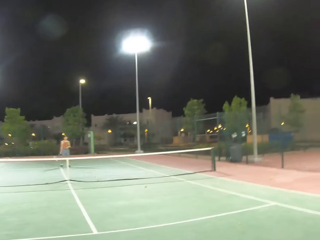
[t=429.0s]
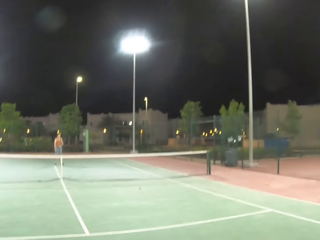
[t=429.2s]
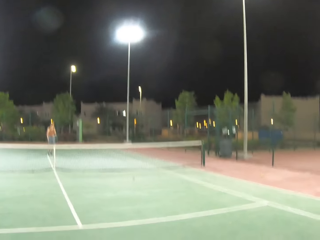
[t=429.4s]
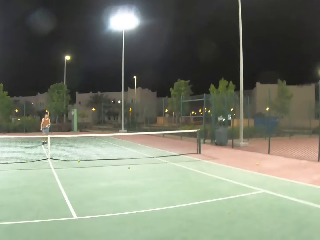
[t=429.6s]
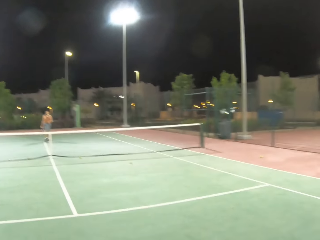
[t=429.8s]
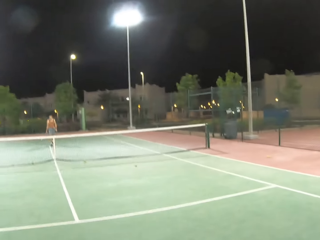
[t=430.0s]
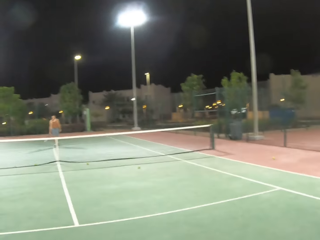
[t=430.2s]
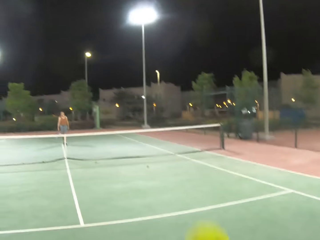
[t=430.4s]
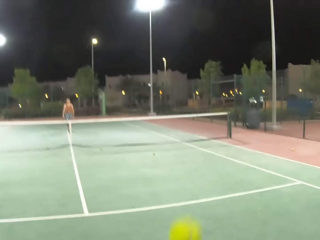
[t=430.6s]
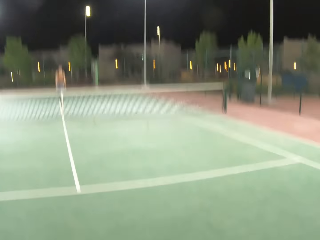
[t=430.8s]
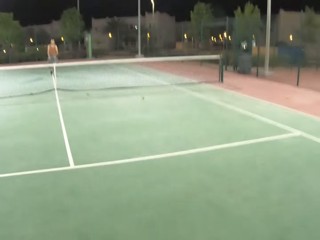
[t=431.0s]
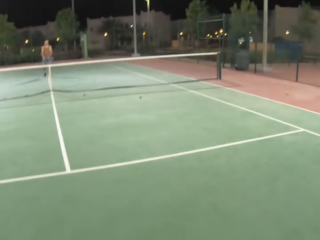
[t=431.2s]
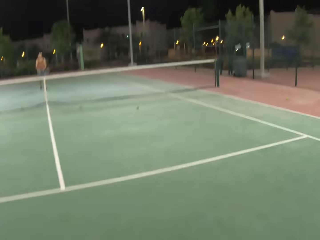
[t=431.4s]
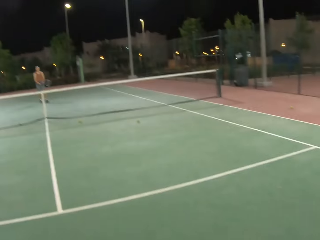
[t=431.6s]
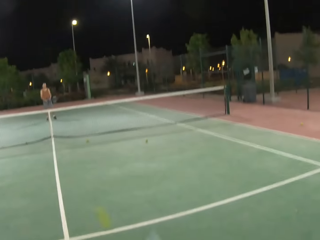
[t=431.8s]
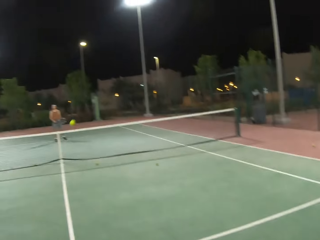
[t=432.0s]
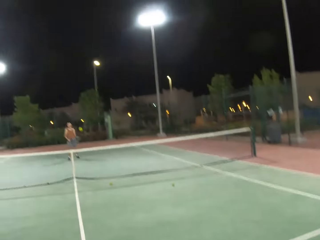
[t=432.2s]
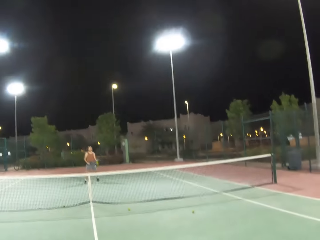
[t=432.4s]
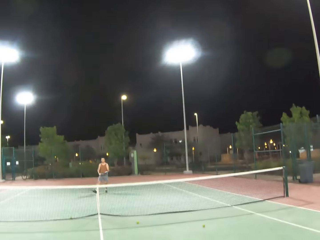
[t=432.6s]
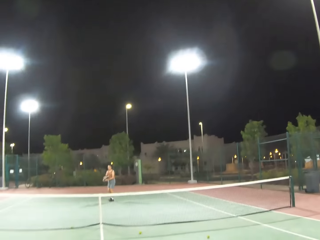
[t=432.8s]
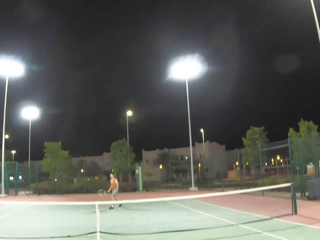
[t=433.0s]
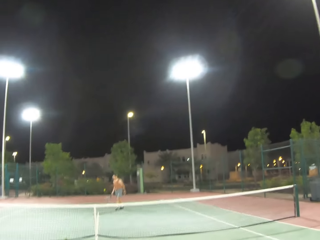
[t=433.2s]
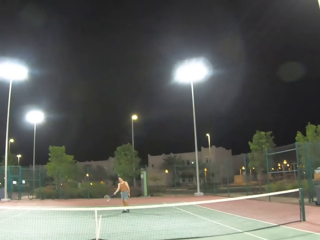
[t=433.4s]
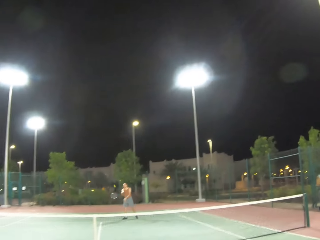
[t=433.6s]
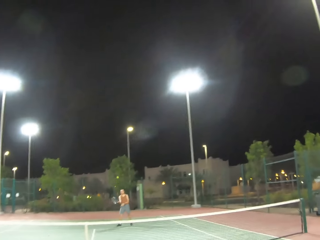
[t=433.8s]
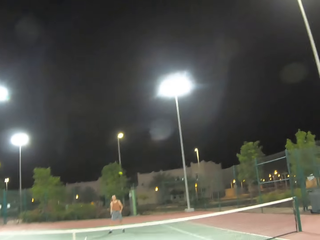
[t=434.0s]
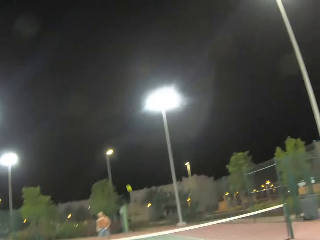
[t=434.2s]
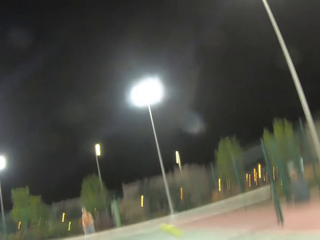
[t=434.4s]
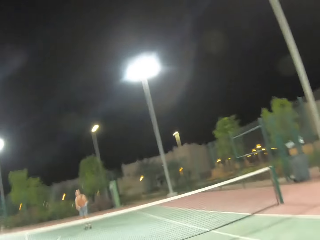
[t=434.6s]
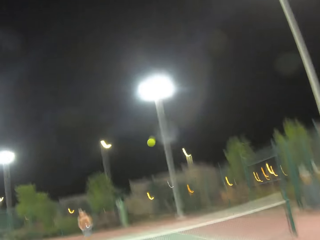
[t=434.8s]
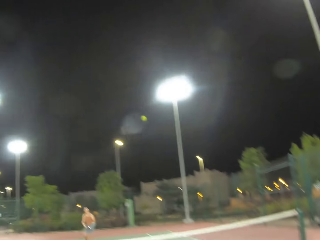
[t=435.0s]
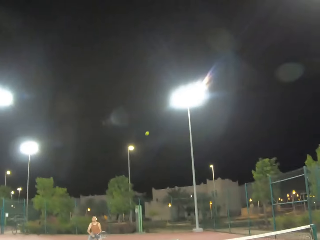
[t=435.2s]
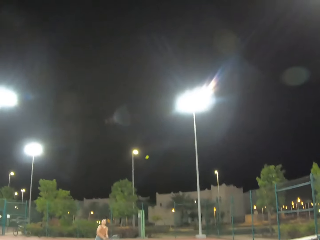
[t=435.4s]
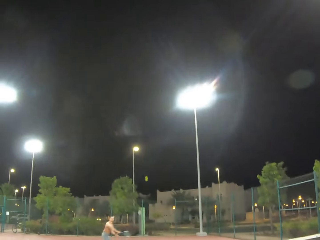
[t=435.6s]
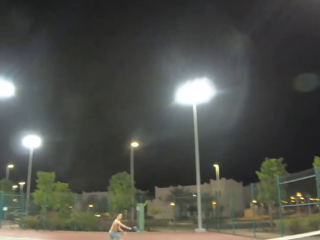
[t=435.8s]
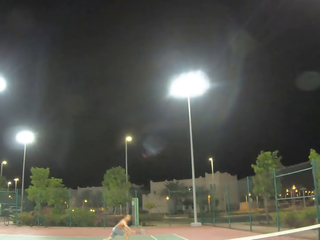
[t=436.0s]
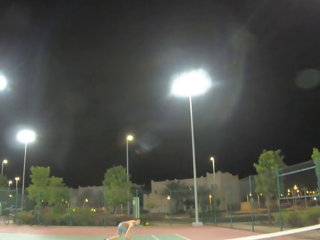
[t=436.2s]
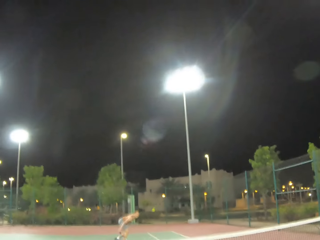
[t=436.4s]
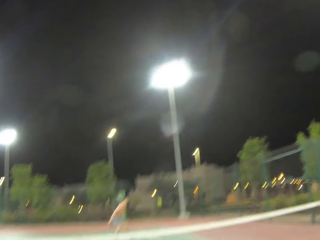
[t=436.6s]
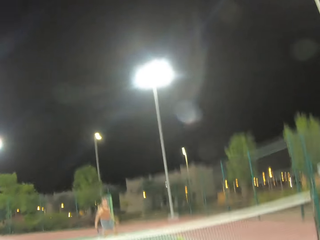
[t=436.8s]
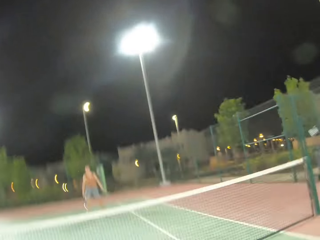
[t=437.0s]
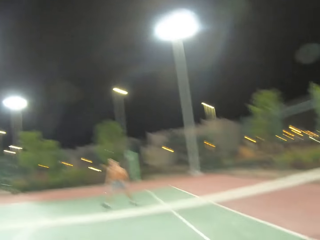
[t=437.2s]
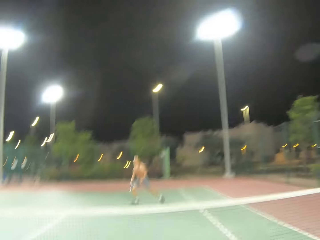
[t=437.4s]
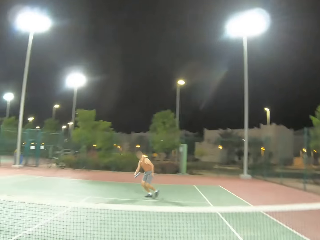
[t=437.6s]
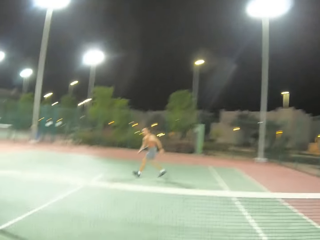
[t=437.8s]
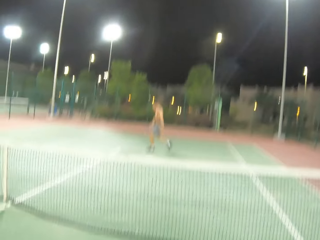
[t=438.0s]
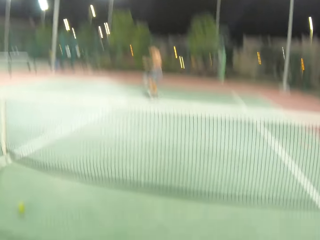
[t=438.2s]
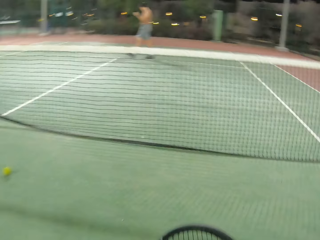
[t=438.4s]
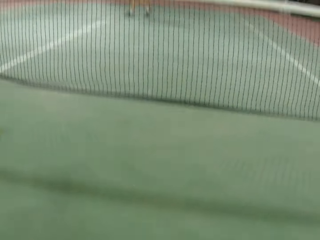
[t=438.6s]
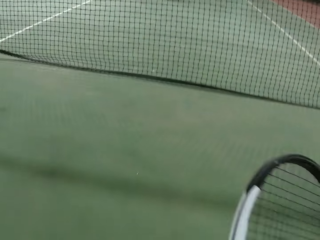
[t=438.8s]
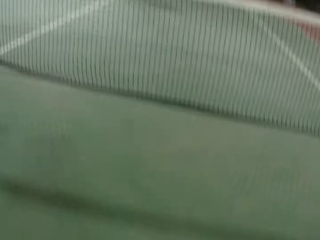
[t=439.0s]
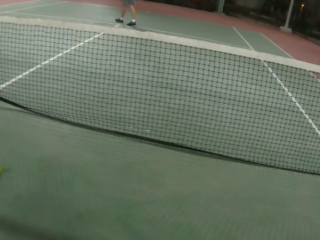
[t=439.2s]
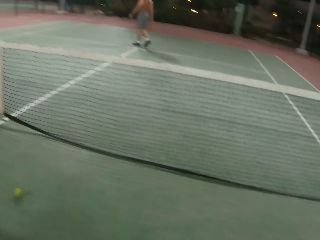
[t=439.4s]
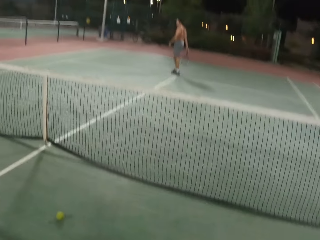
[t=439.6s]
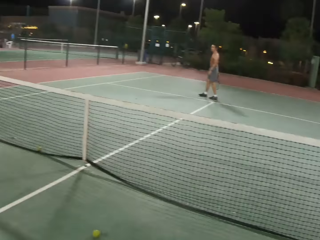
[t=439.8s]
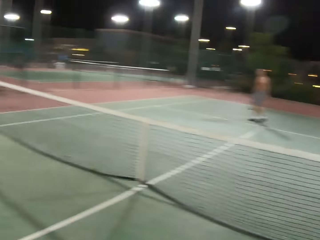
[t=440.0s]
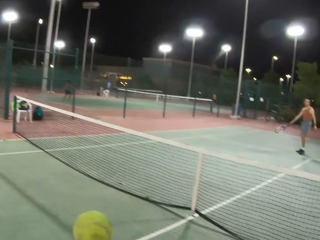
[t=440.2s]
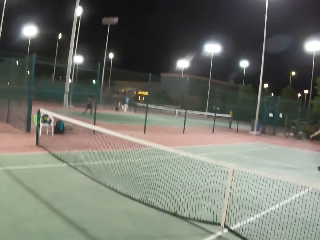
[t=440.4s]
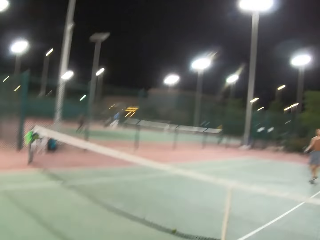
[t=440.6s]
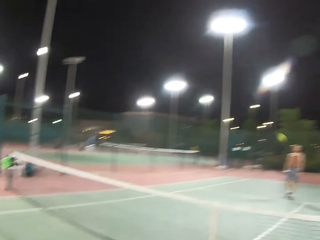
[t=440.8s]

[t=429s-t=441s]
A man walks around the tennis court. The camera wearer serves a tennis ball on the court. They kick the tennis ball. The man kicks the tennis ball. The camera wearer kicks the tennis ball. The man kicks the tennis ball. The man plays tennis with the camera wearer. The camera wearer kicks the tennis ball.

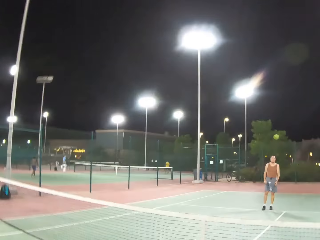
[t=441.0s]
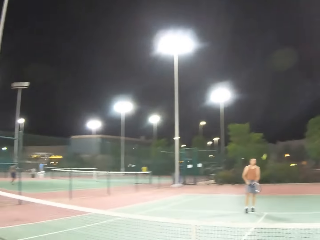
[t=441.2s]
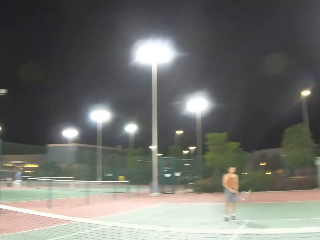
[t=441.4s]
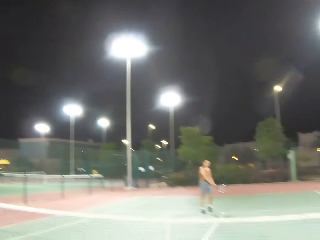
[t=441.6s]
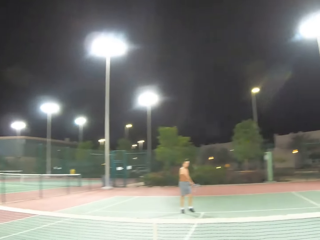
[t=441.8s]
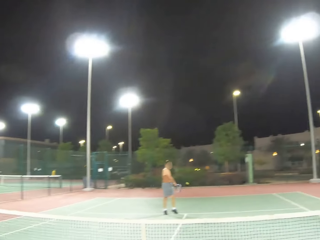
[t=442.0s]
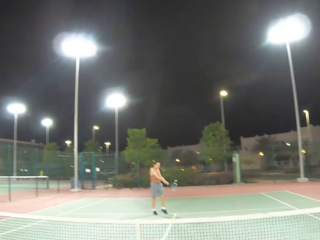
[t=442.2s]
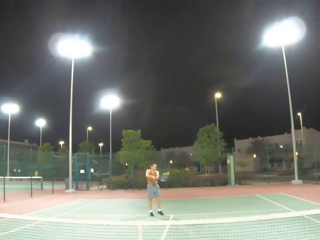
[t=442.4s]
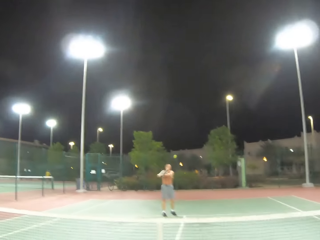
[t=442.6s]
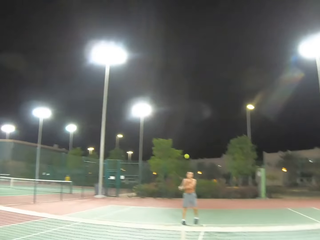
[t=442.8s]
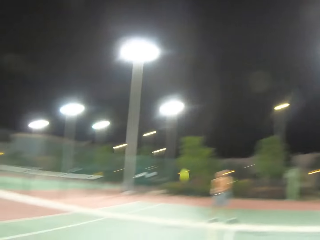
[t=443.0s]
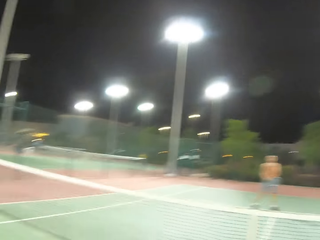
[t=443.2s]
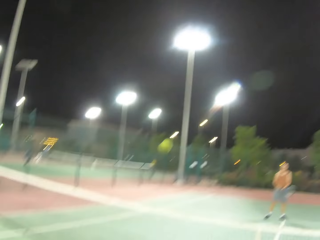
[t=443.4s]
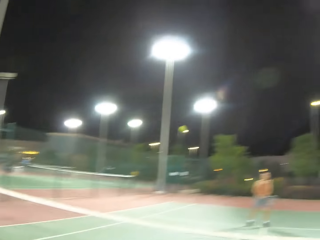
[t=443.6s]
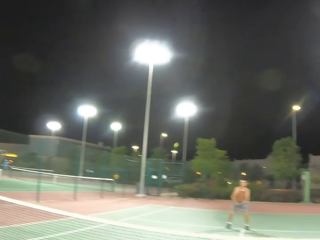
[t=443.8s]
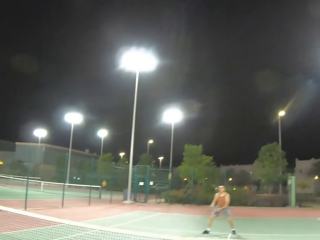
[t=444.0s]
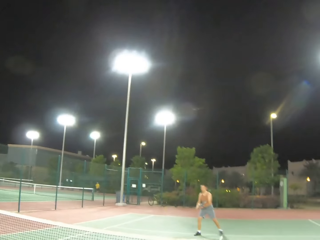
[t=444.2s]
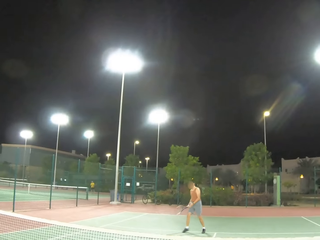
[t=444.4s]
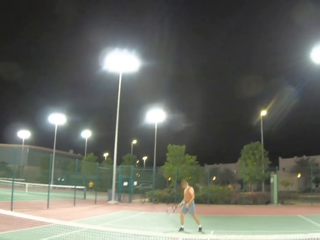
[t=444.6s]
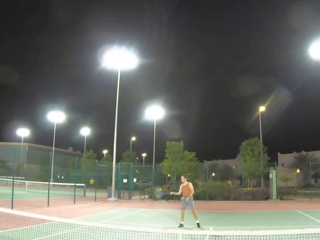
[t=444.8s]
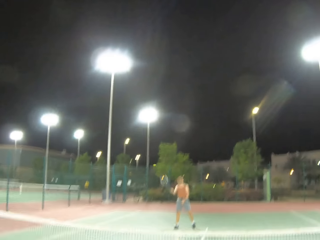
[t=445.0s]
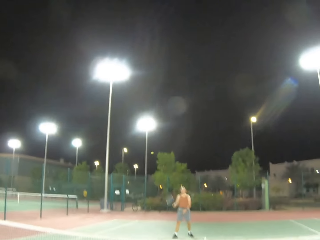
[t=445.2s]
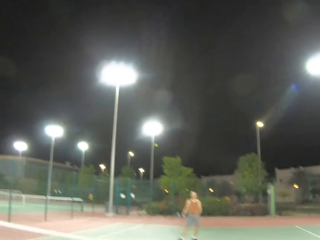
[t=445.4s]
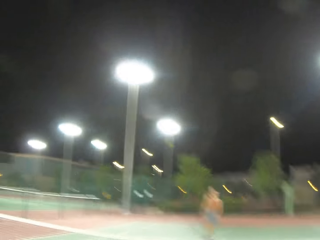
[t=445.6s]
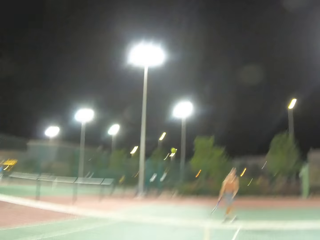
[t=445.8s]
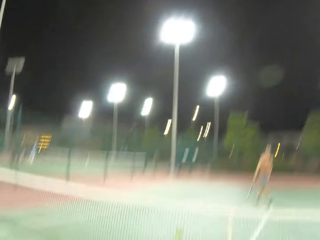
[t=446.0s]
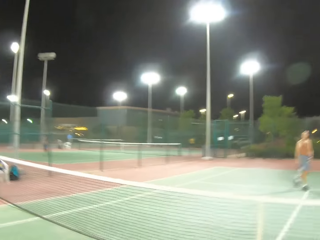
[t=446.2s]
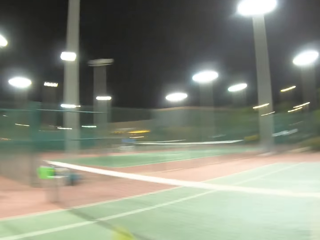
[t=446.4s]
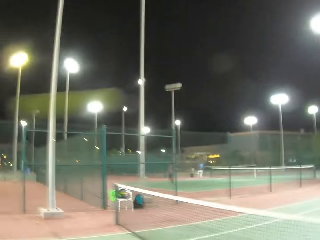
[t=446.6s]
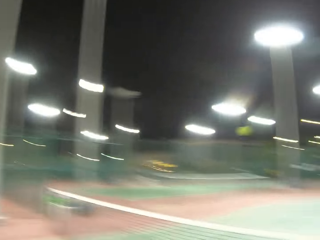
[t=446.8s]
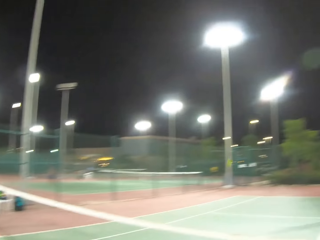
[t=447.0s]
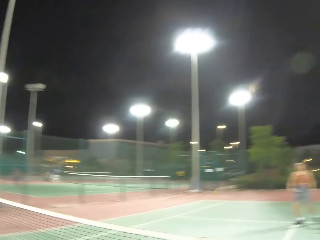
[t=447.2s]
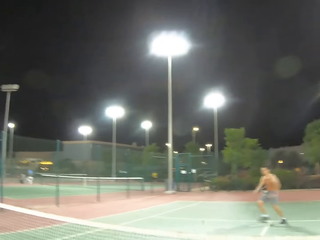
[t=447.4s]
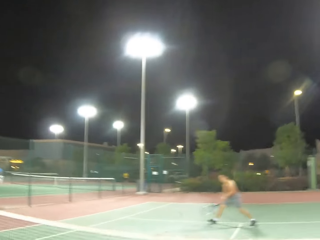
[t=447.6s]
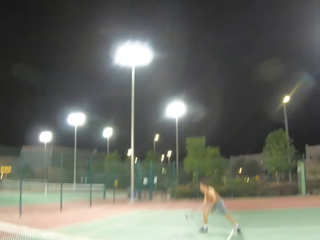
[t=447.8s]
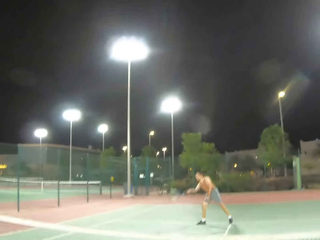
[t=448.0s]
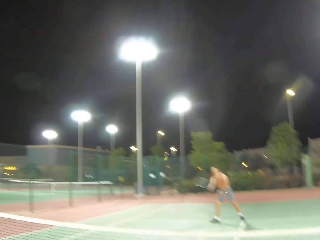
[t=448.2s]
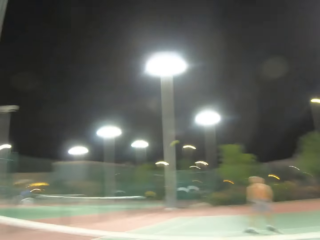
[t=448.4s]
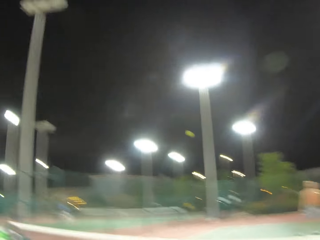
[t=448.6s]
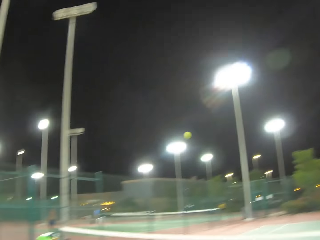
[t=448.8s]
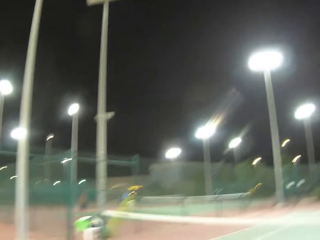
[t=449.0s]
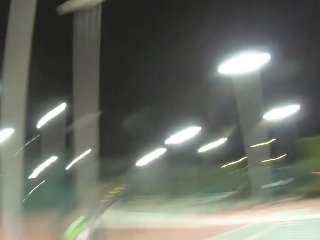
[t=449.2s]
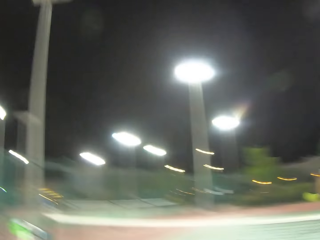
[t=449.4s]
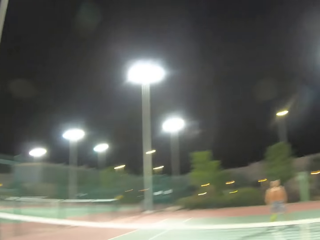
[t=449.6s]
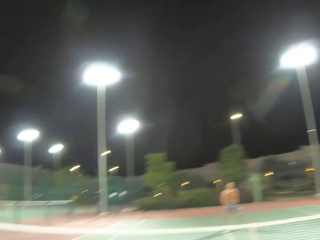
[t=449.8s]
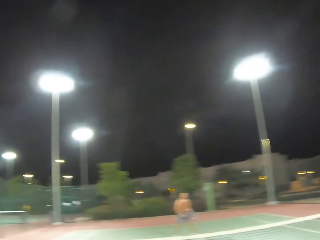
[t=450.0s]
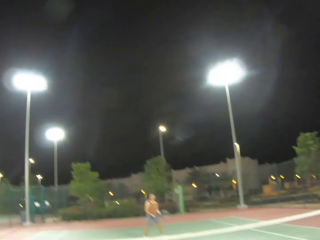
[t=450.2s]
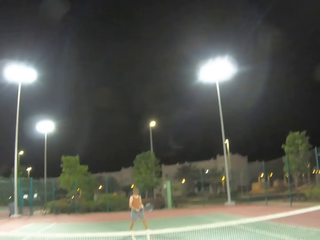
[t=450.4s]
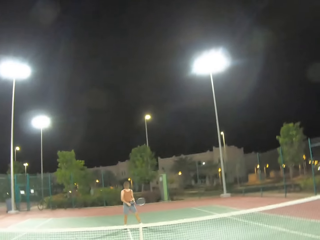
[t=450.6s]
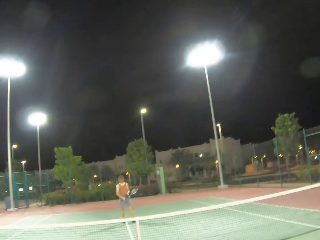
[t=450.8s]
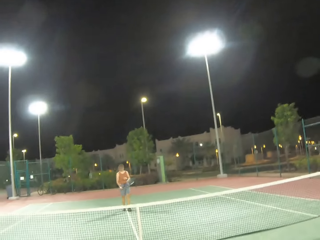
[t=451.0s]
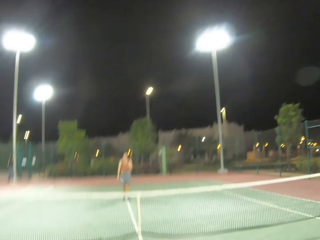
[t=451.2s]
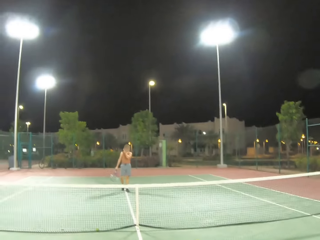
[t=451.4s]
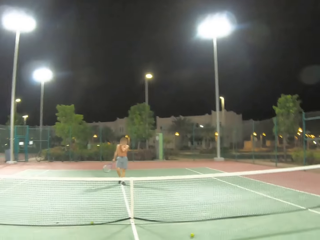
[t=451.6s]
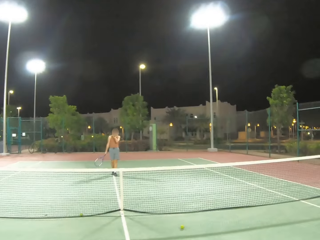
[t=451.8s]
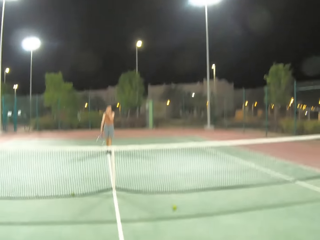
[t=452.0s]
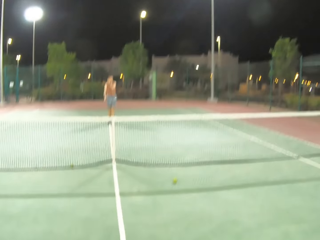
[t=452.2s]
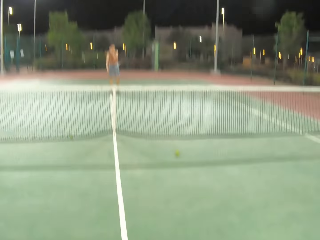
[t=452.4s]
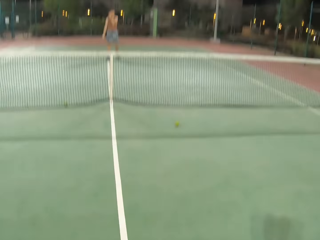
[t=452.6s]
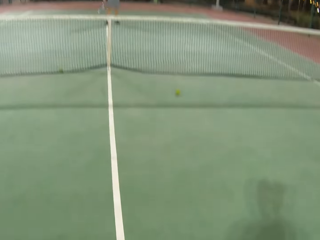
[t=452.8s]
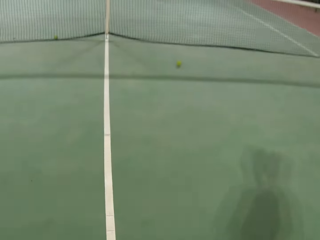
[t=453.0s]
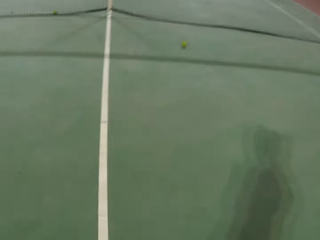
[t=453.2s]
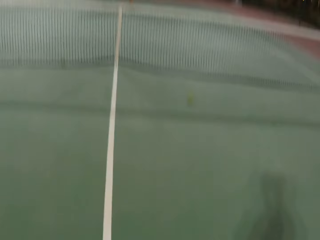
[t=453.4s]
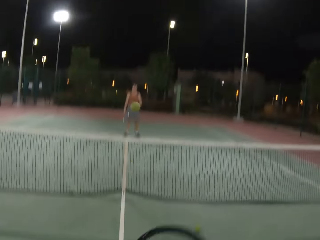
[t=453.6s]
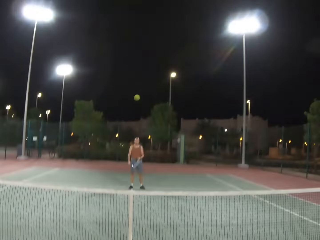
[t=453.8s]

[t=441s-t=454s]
A man kicks the tennis ball. The camera wearer kicks the tennis ball. The man kicks the tennis ball. The camera wearer kicks the tennis ball. The man kicks the tennis ball. The camera wearer walks around on the tennis court and looks around.
